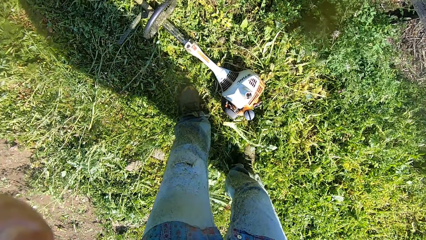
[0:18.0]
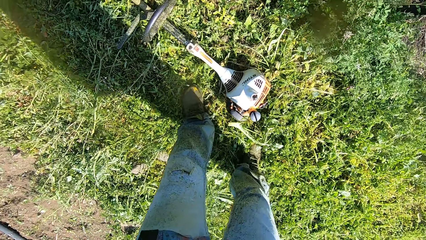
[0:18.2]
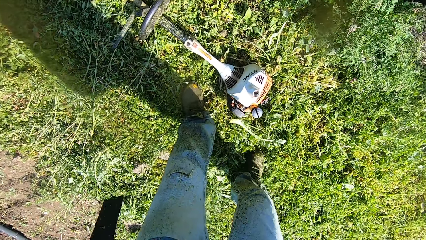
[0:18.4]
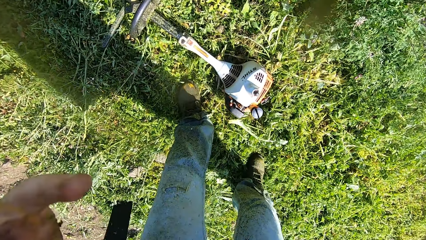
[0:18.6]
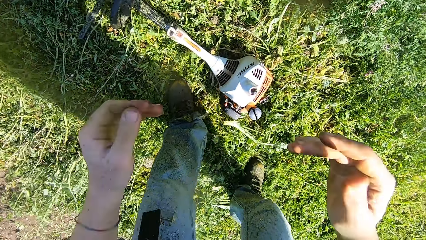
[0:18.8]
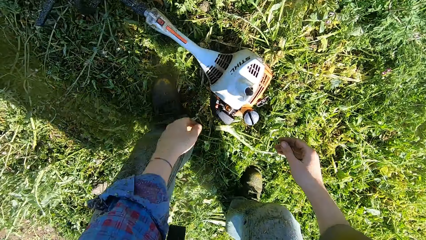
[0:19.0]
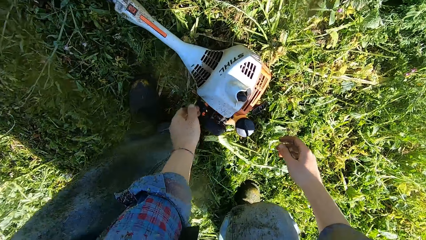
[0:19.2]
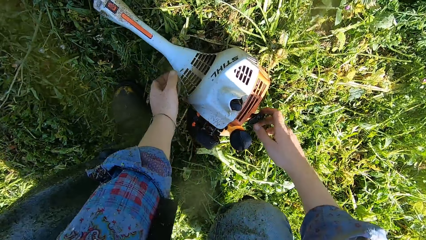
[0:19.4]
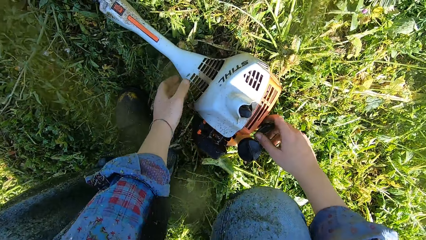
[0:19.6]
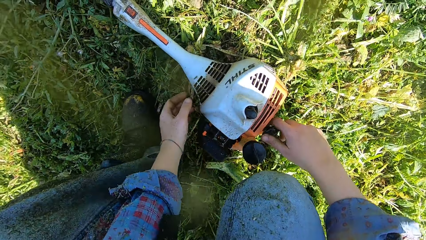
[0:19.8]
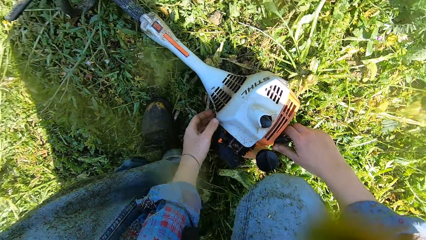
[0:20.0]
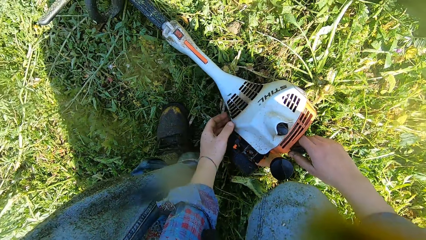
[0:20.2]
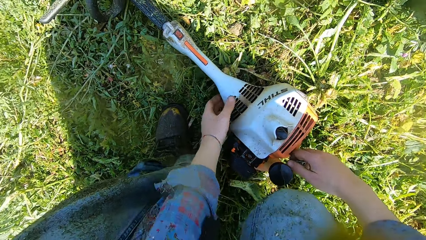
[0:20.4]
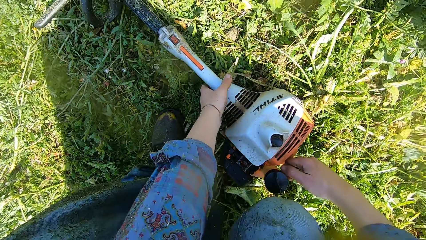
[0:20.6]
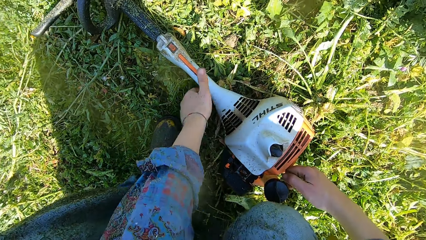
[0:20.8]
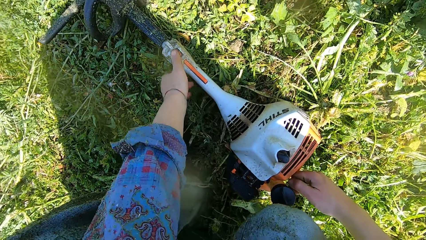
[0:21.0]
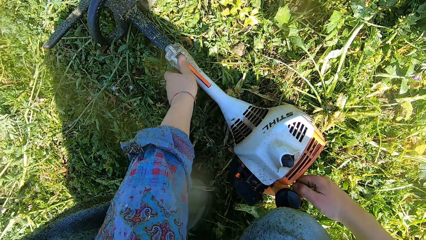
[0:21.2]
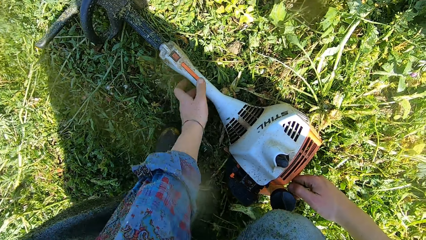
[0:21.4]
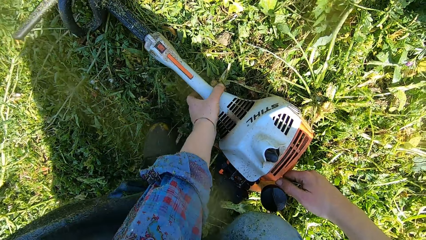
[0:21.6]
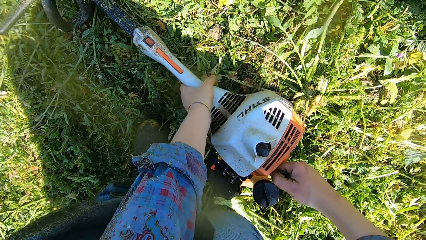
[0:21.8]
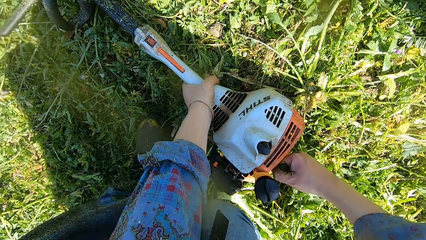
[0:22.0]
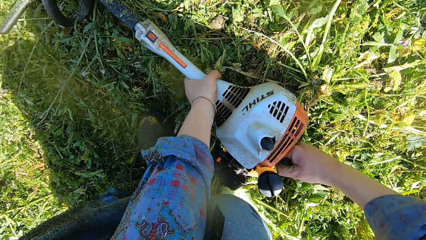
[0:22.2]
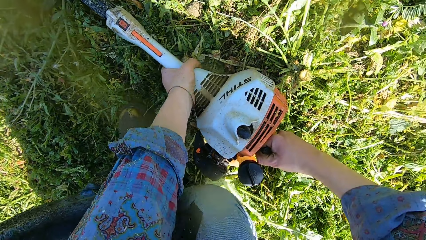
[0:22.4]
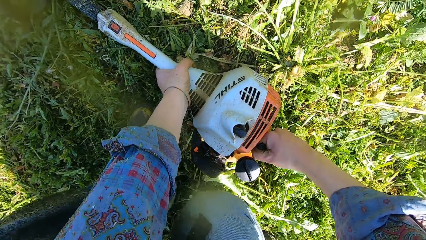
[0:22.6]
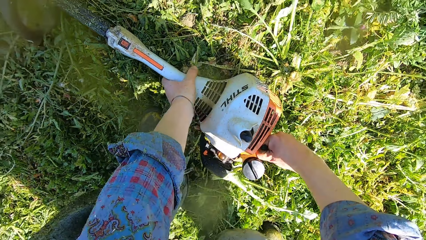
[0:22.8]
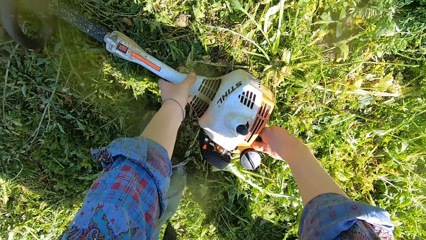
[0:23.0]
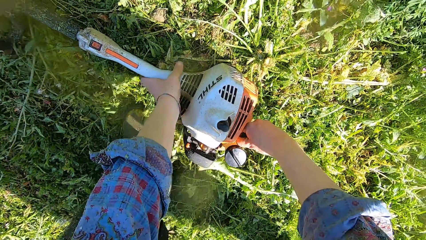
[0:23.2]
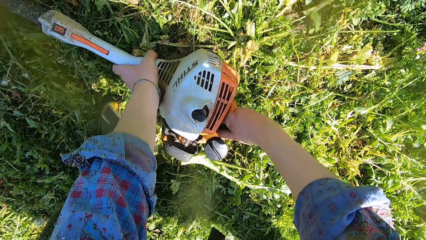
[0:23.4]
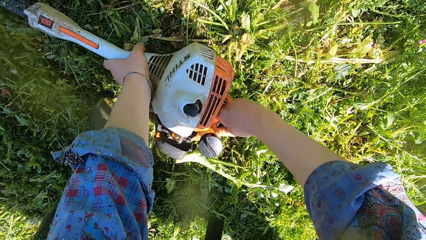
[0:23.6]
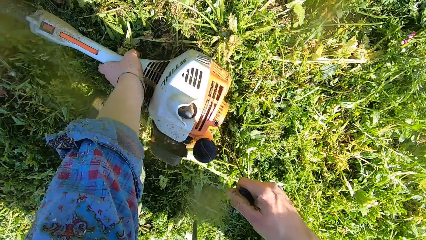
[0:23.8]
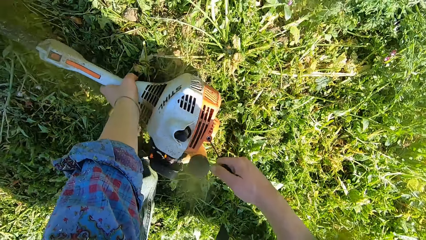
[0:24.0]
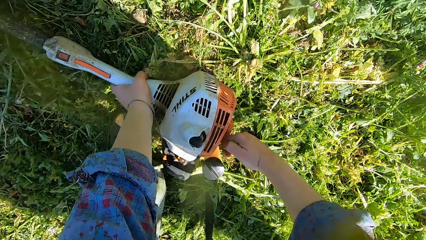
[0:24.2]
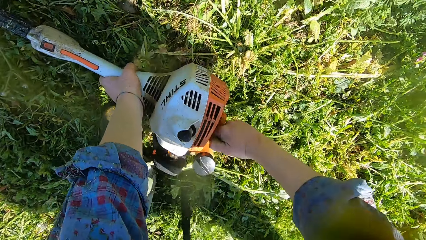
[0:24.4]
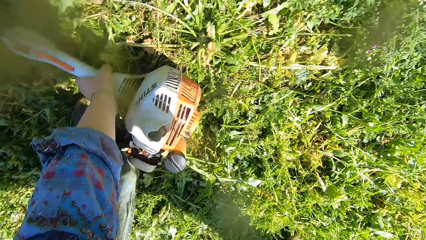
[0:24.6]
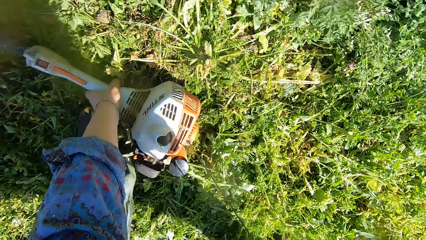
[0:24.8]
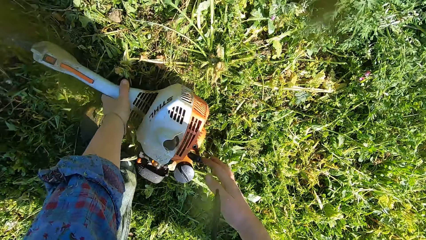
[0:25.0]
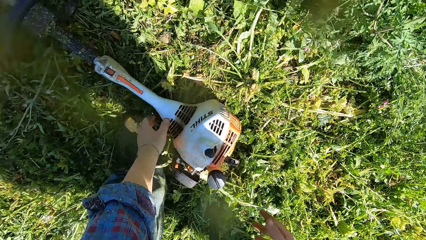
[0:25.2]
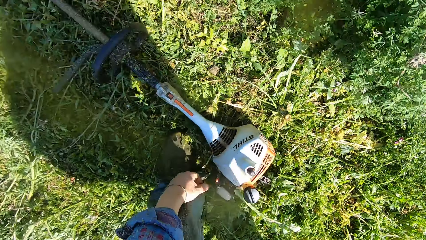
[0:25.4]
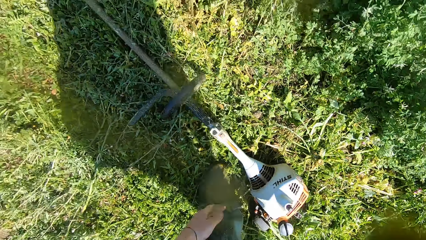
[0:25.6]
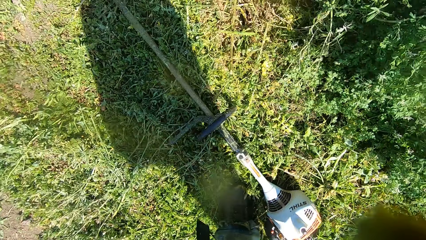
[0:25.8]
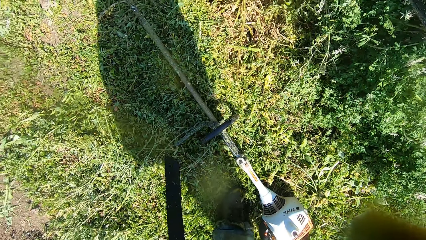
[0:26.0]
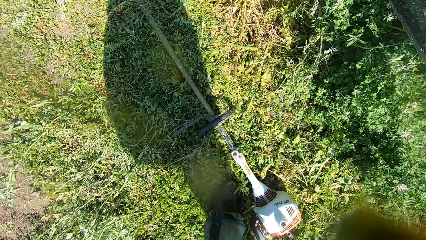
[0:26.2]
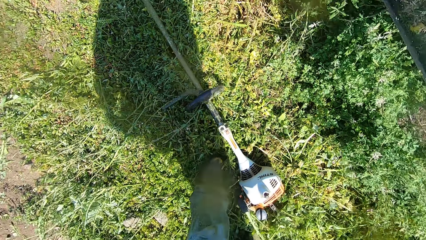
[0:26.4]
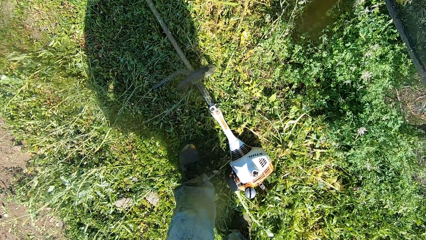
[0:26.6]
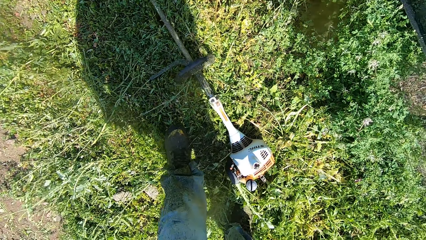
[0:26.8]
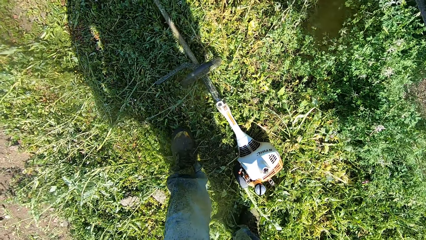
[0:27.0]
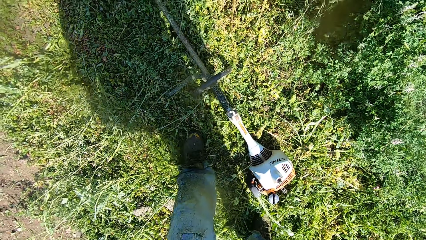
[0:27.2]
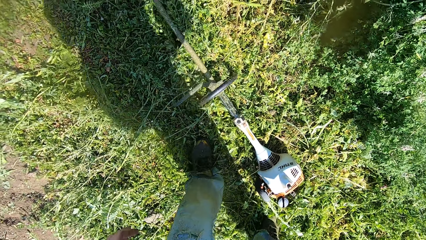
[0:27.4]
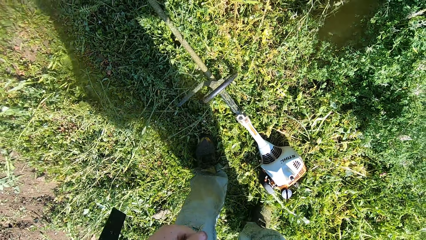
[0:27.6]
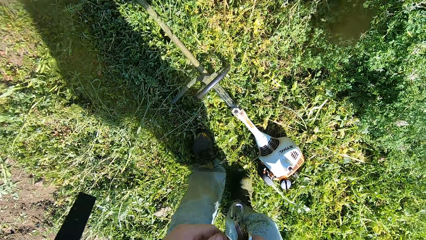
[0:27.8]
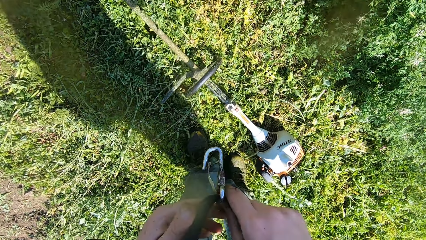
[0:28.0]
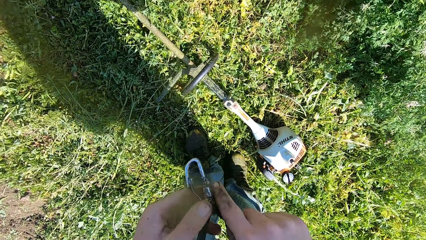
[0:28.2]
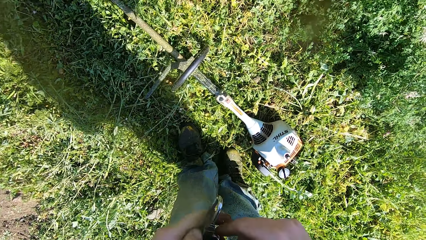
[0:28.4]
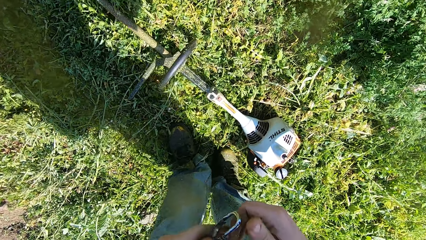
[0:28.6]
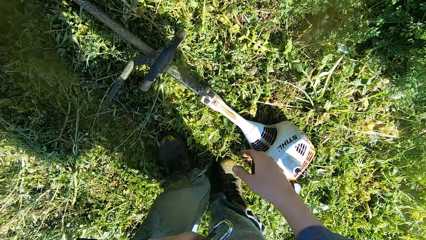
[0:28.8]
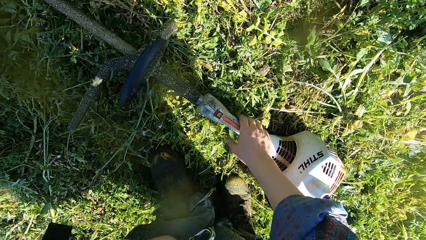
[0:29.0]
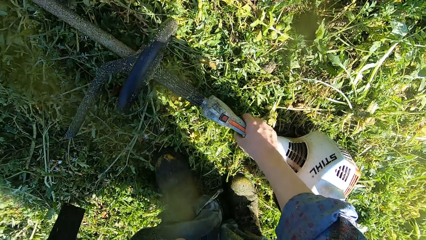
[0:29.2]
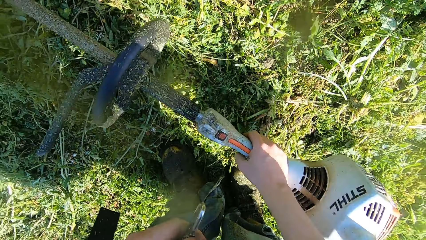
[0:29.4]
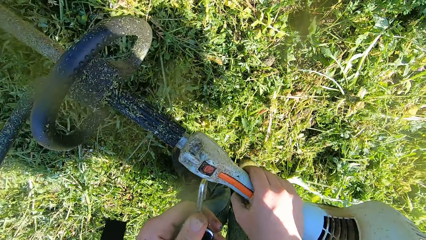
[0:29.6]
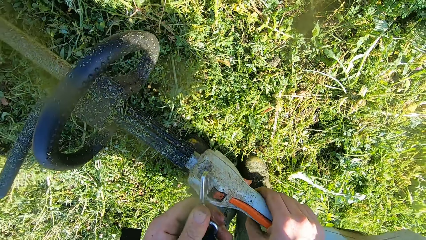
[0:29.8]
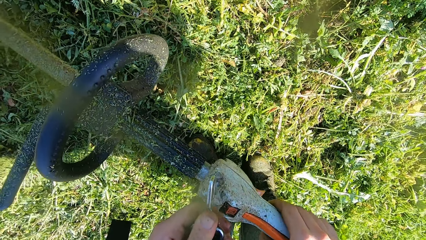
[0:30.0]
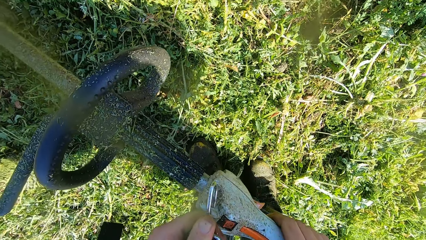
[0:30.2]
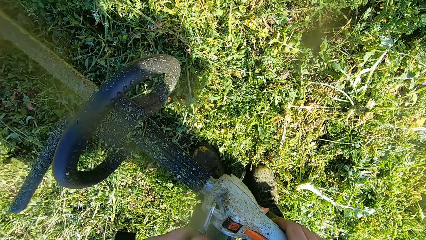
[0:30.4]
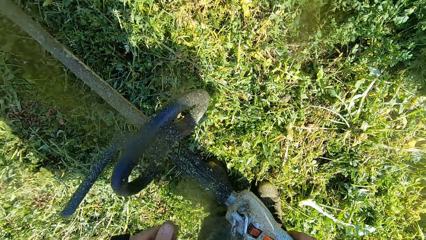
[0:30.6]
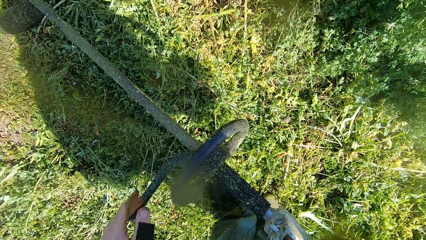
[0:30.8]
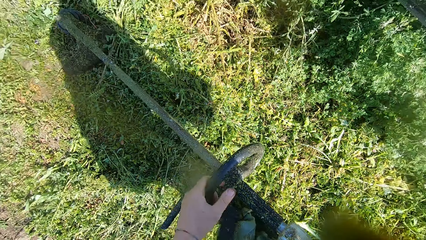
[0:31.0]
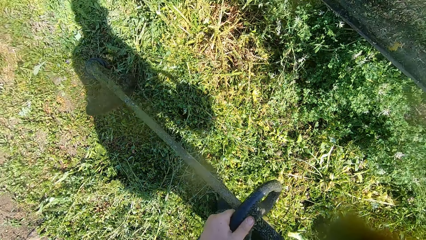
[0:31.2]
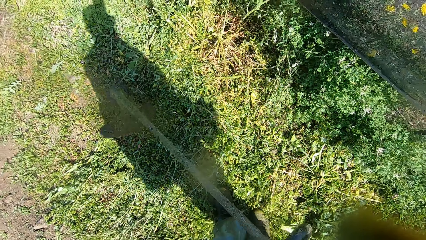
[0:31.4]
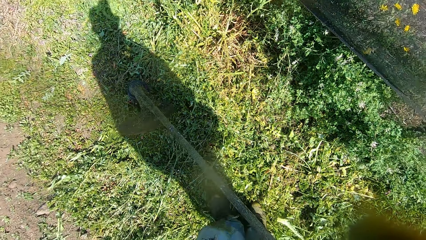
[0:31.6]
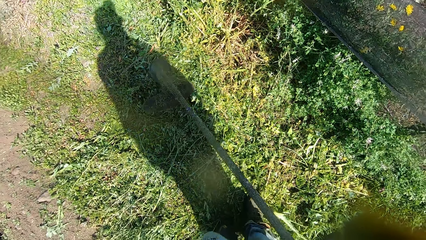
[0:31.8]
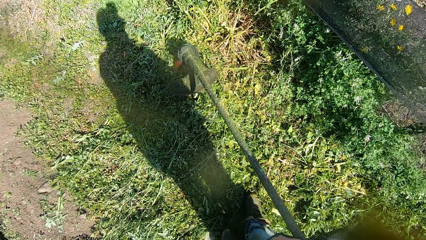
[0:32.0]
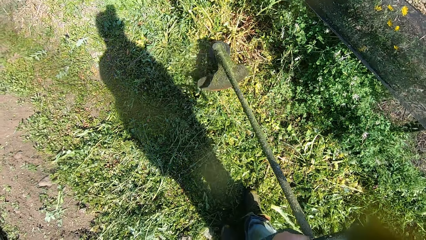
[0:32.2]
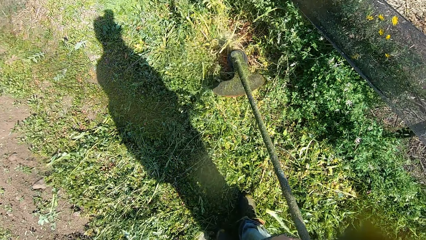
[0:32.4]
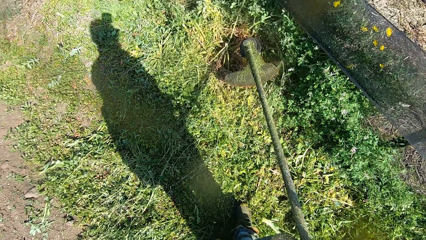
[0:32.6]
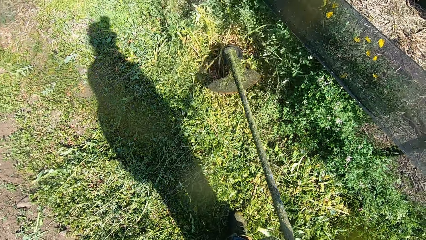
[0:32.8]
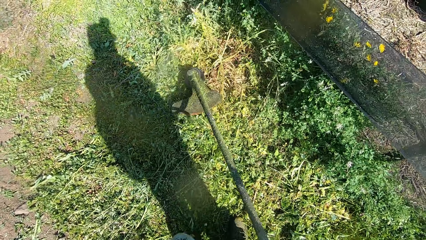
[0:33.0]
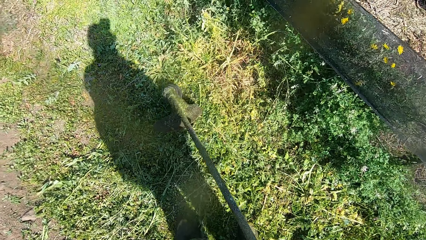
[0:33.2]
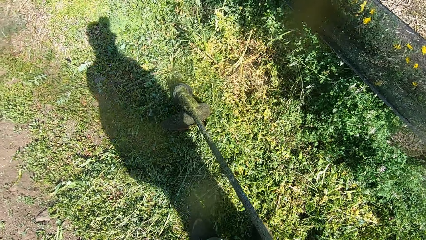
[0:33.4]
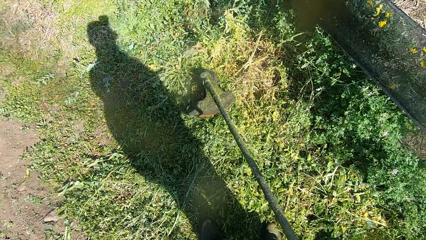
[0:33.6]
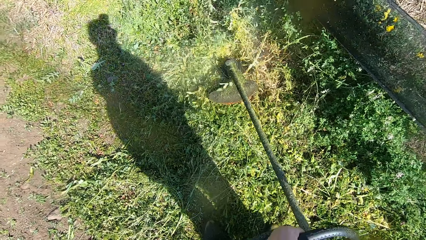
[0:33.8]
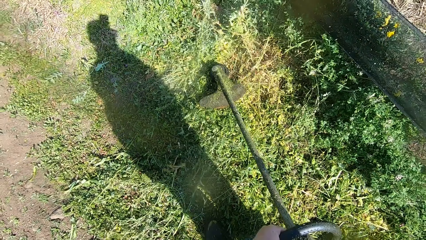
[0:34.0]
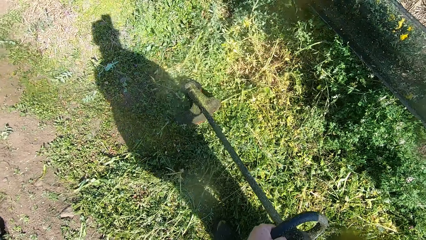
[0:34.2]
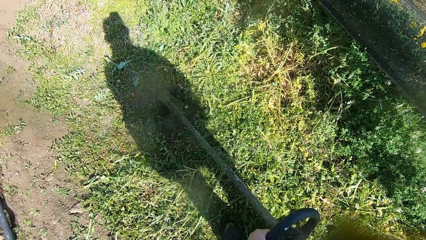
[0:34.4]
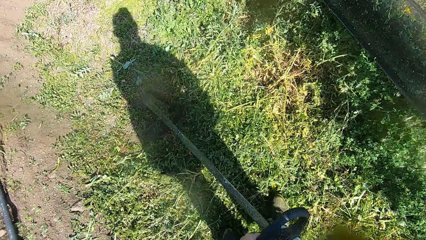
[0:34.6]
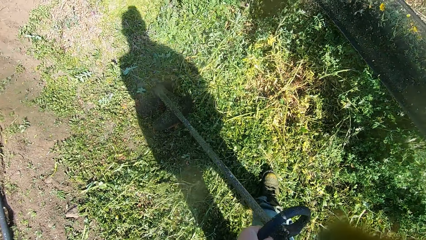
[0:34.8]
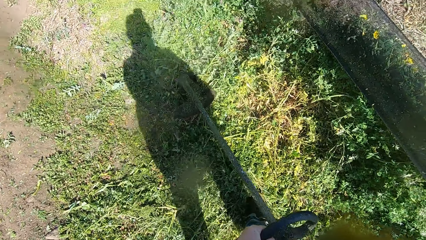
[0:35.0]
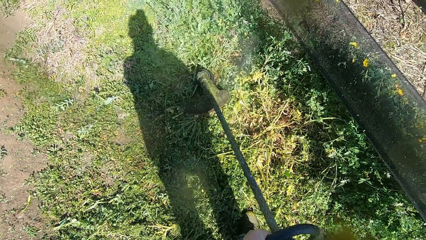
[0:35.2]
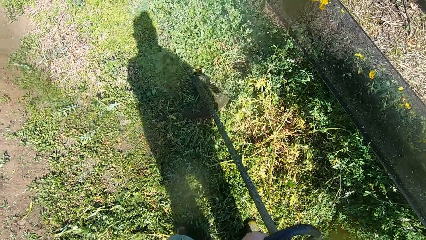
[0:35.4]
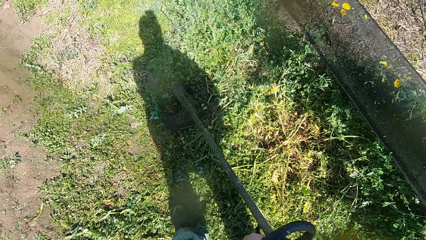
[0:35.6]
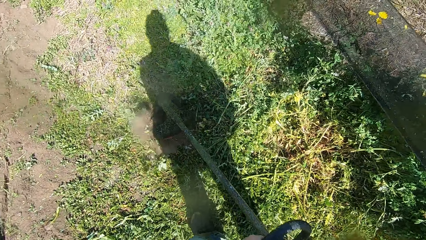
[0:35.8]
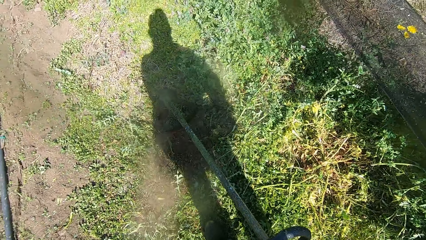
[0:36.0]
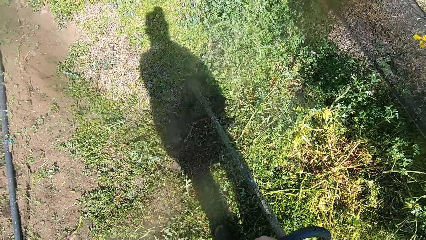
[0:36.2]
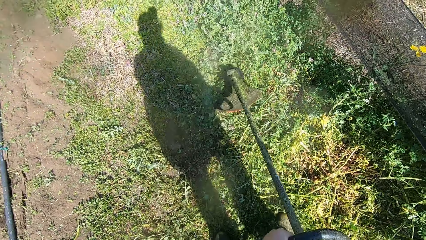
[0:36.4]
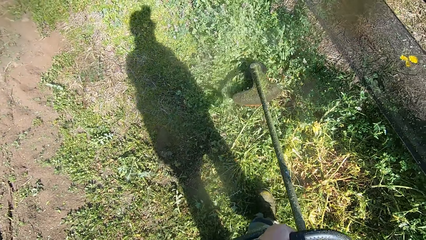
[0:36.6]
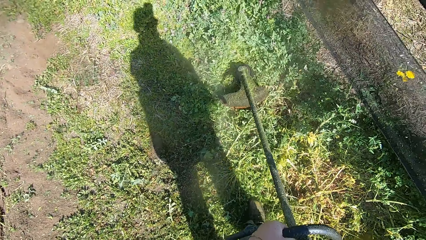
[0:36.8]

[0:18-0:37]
The camera wearer squats. They hold the grass cutter pull start. They hold the string trimmer or grass cutter. They flip a switch on the string trimmer. They pull out a rope from the string trimmer. They start the string trimmer. They make a step. They pick out a hook. They hold the snap hook. They pick up the string trimmer. They attach the hook to the string trimmer. They hold the D-loop handle. They cut the grasses with the string trimmer.
